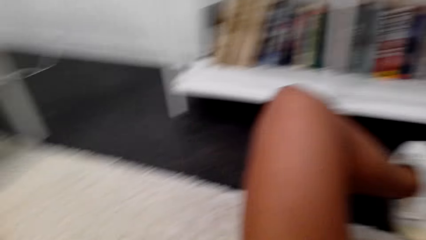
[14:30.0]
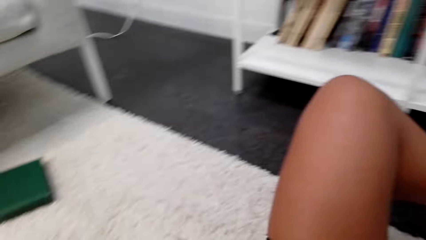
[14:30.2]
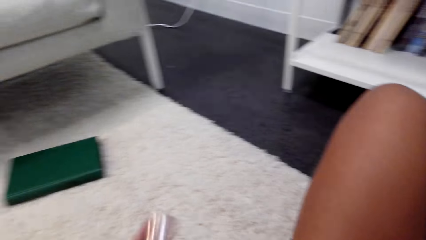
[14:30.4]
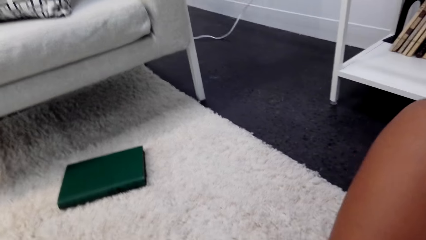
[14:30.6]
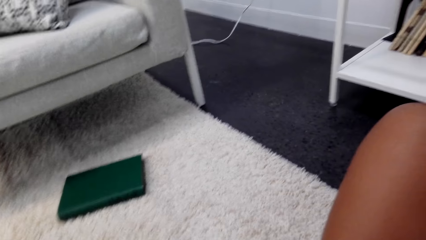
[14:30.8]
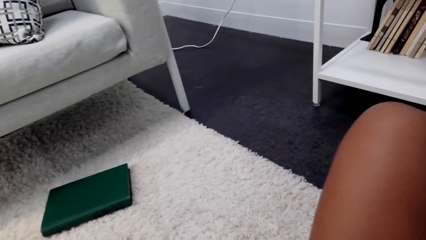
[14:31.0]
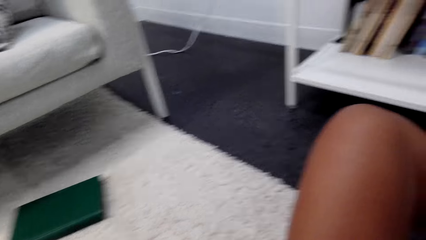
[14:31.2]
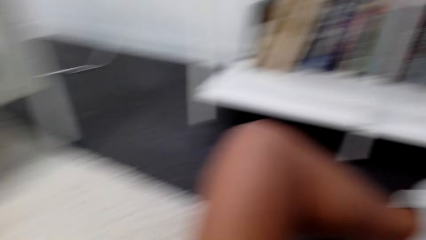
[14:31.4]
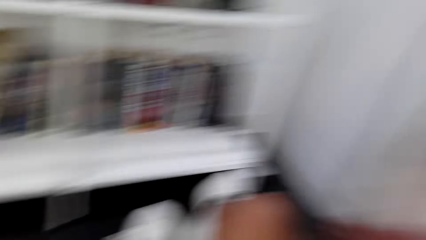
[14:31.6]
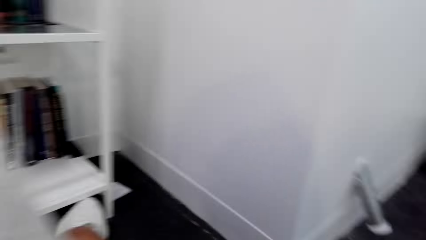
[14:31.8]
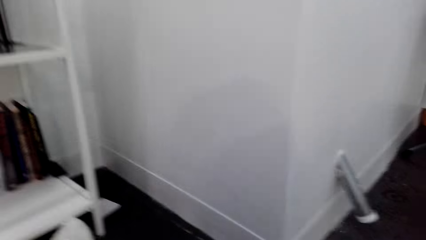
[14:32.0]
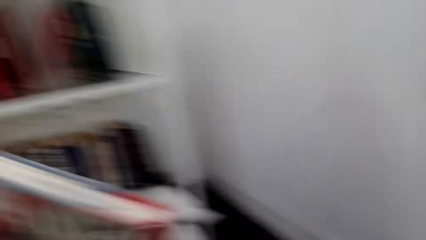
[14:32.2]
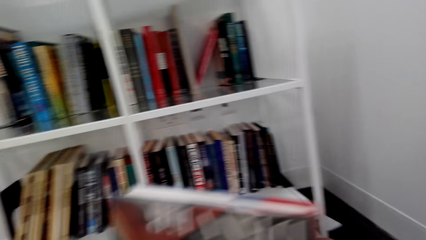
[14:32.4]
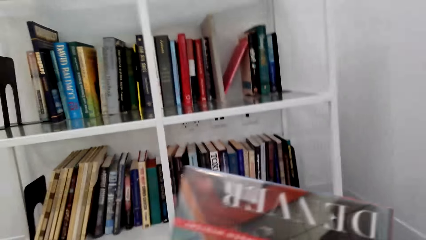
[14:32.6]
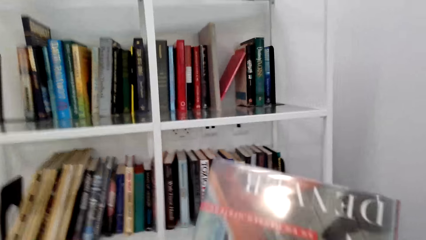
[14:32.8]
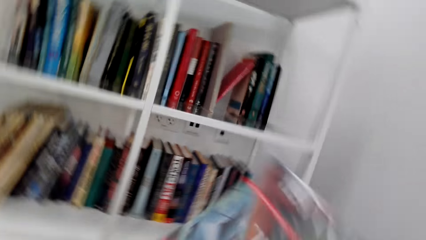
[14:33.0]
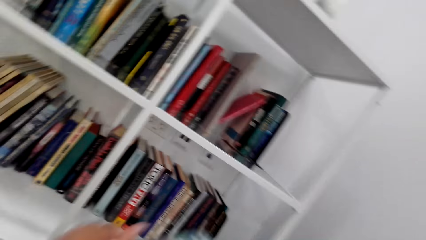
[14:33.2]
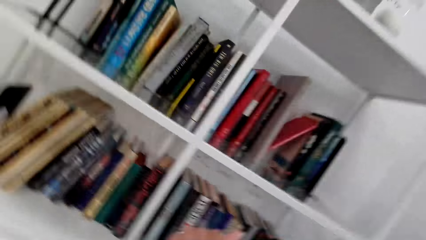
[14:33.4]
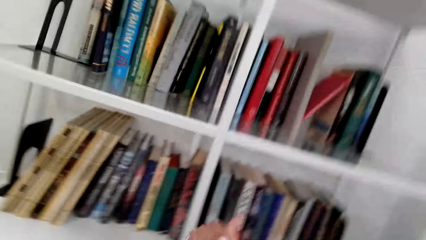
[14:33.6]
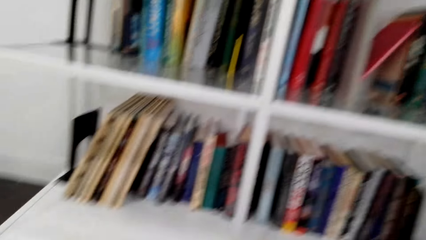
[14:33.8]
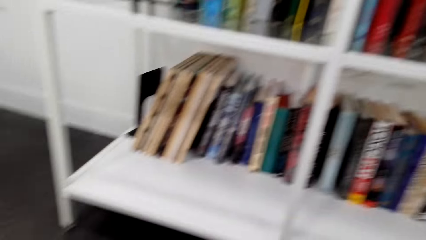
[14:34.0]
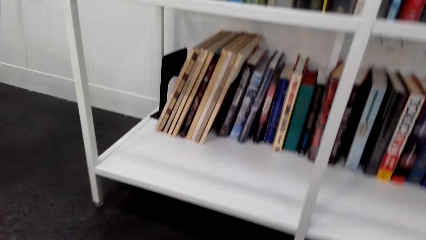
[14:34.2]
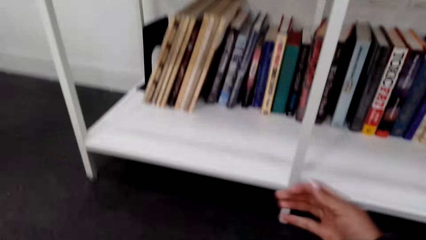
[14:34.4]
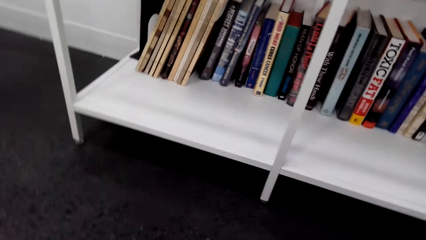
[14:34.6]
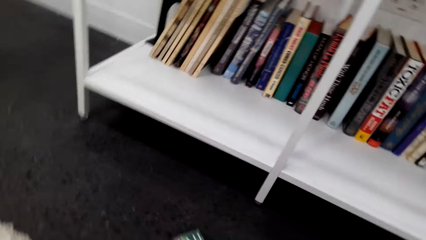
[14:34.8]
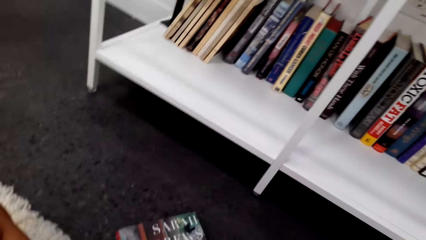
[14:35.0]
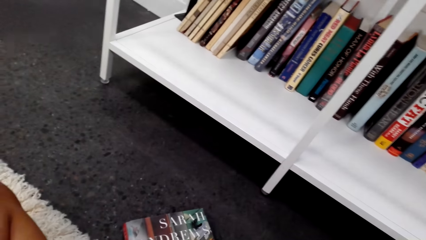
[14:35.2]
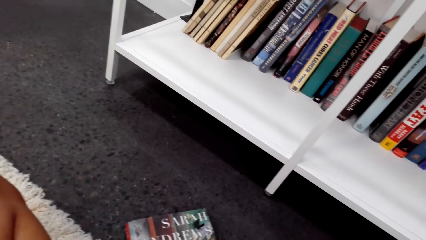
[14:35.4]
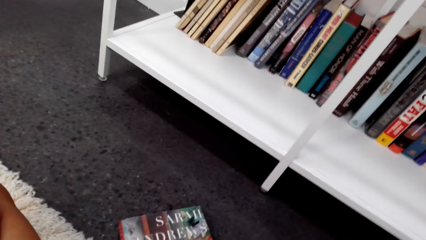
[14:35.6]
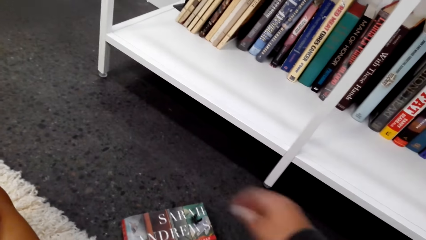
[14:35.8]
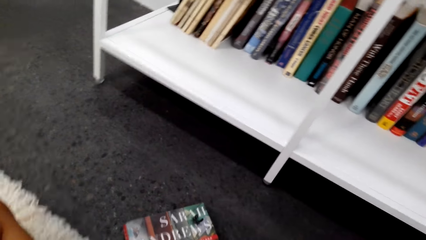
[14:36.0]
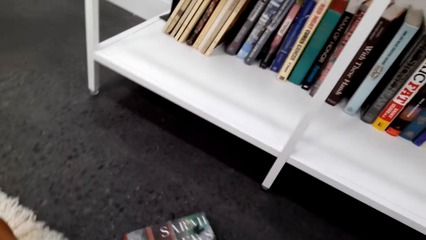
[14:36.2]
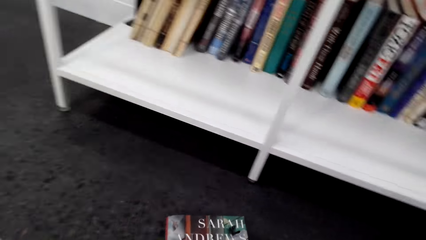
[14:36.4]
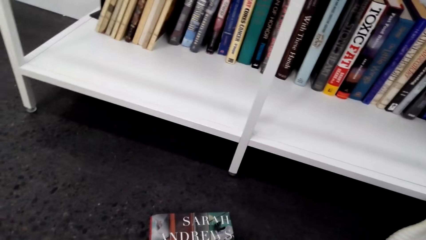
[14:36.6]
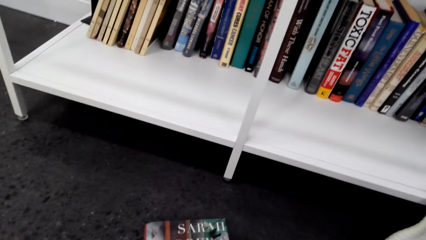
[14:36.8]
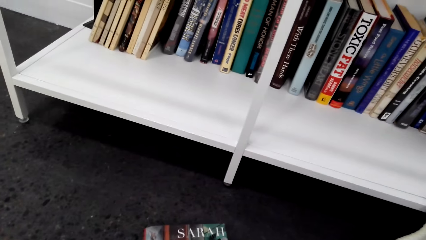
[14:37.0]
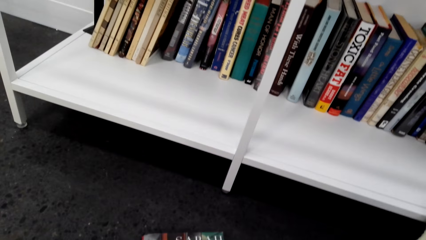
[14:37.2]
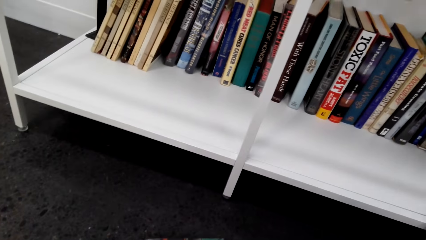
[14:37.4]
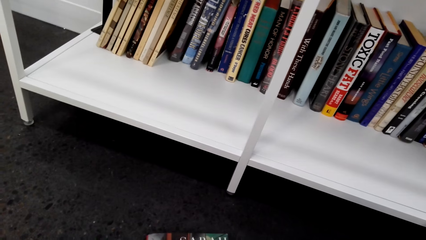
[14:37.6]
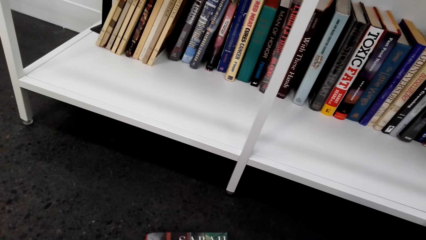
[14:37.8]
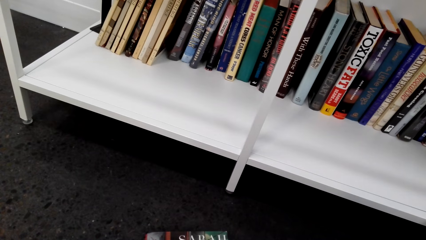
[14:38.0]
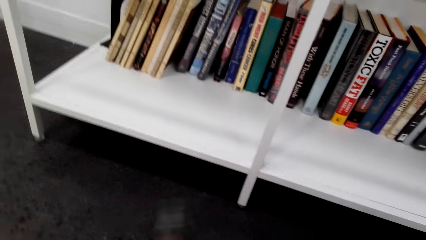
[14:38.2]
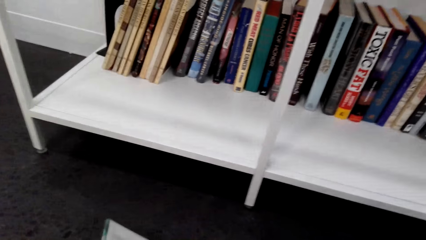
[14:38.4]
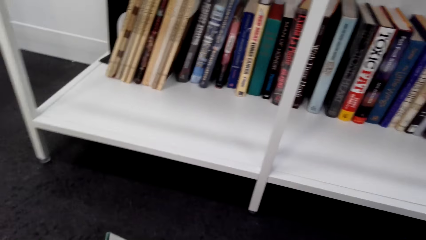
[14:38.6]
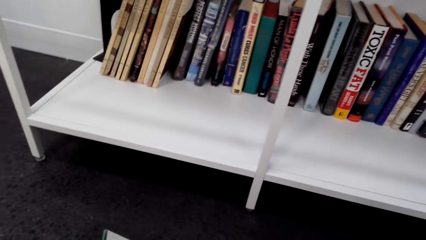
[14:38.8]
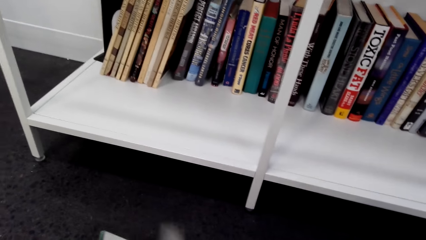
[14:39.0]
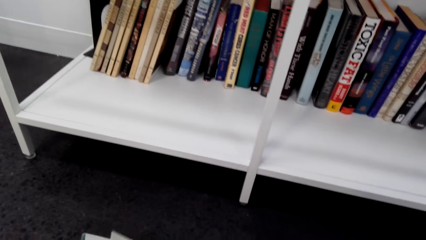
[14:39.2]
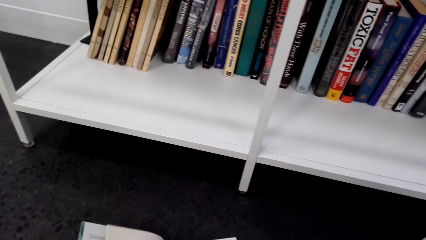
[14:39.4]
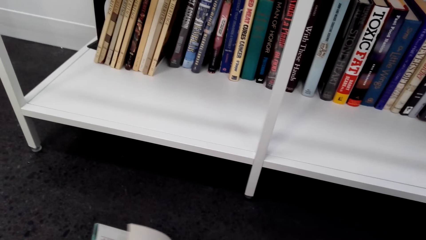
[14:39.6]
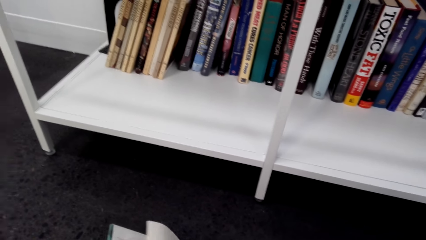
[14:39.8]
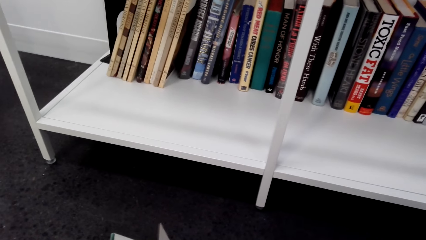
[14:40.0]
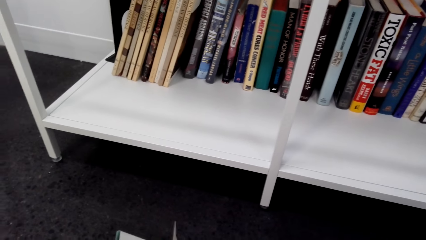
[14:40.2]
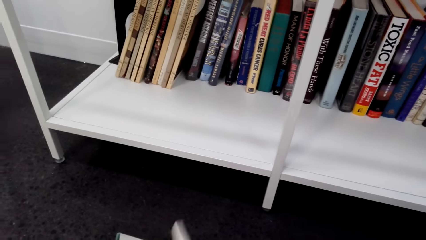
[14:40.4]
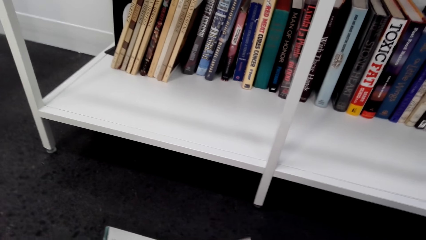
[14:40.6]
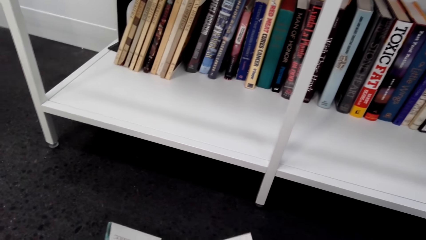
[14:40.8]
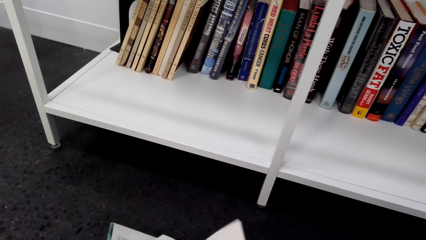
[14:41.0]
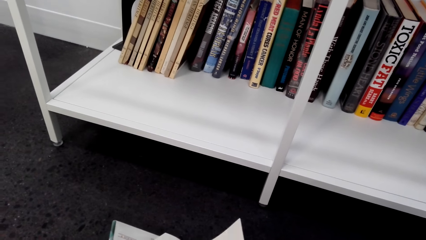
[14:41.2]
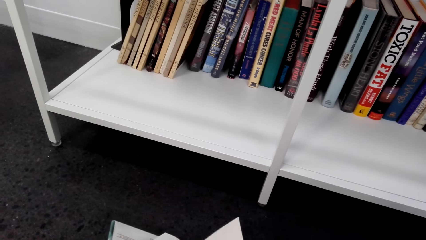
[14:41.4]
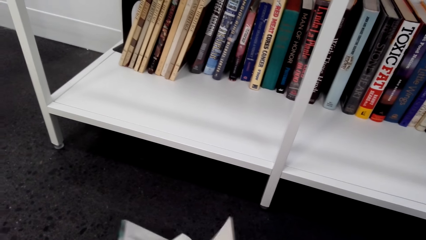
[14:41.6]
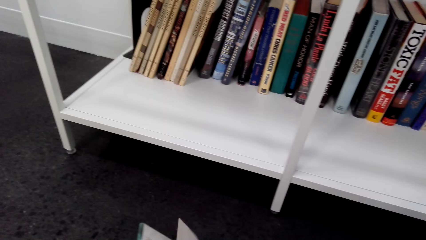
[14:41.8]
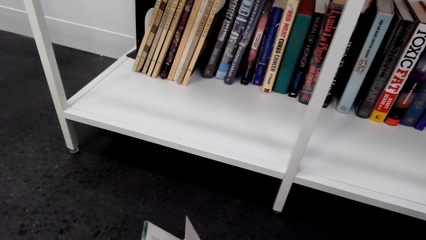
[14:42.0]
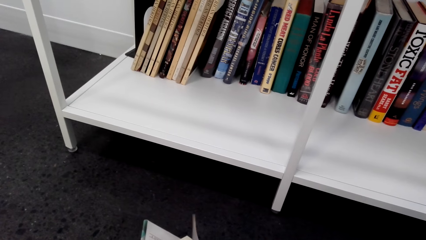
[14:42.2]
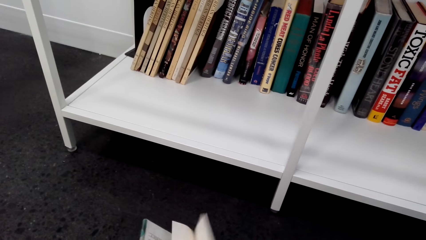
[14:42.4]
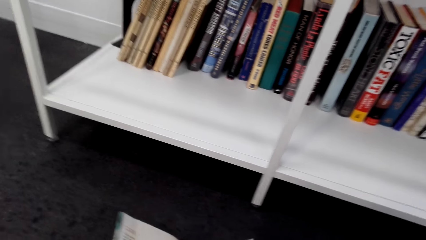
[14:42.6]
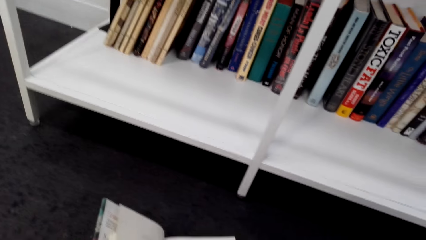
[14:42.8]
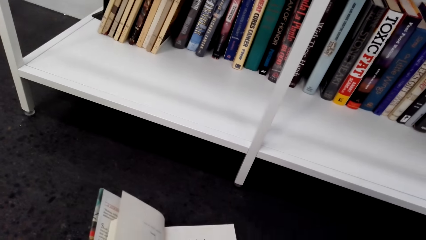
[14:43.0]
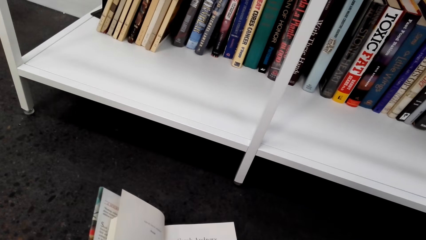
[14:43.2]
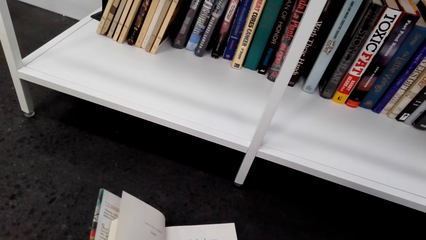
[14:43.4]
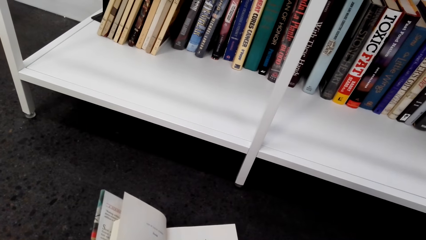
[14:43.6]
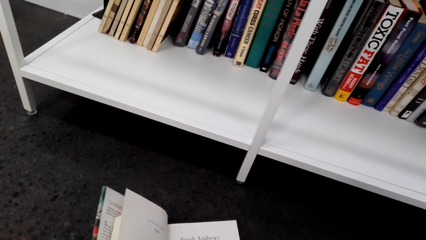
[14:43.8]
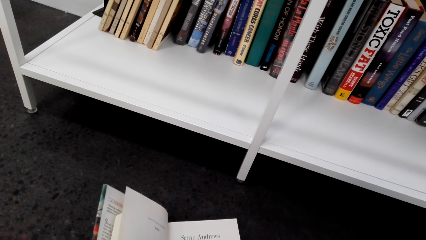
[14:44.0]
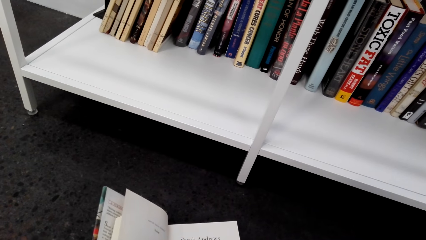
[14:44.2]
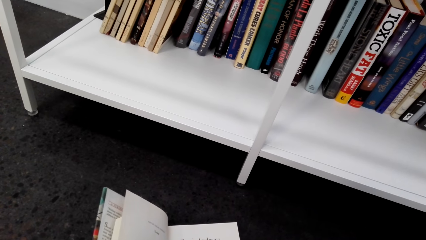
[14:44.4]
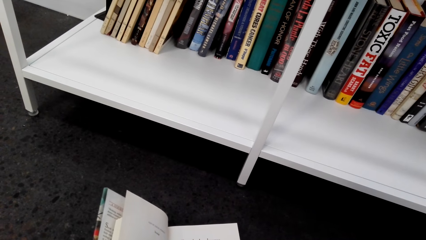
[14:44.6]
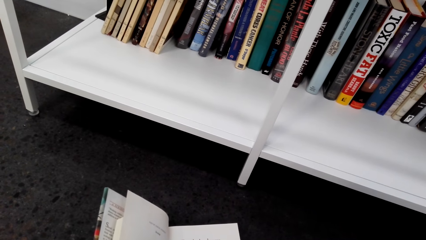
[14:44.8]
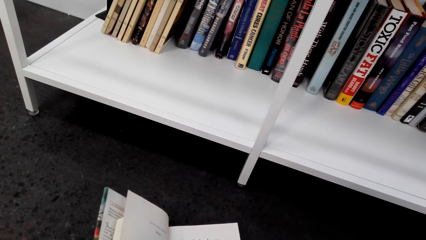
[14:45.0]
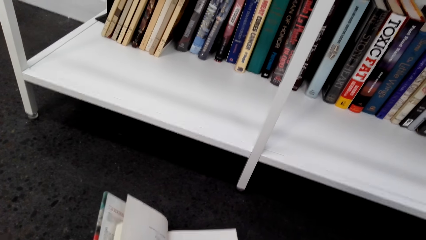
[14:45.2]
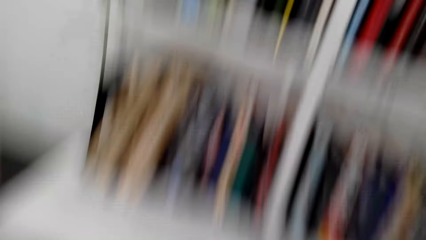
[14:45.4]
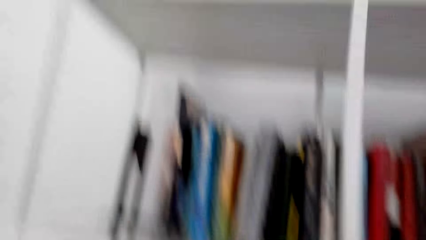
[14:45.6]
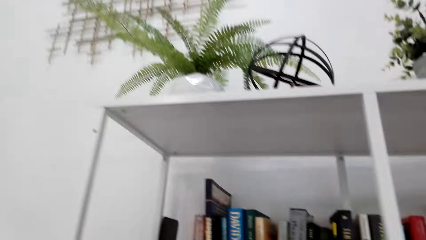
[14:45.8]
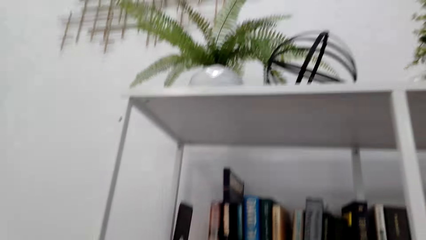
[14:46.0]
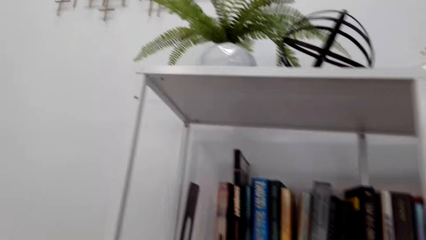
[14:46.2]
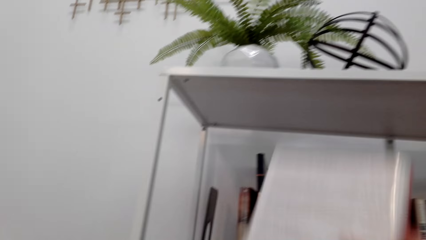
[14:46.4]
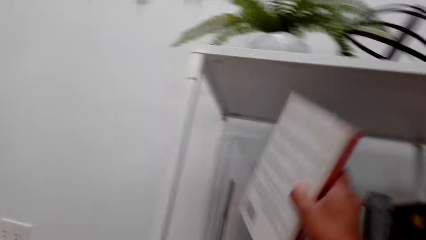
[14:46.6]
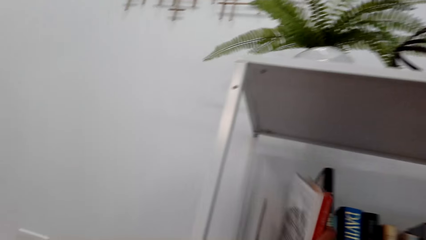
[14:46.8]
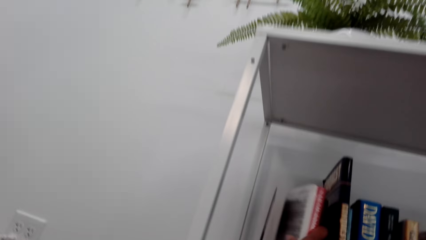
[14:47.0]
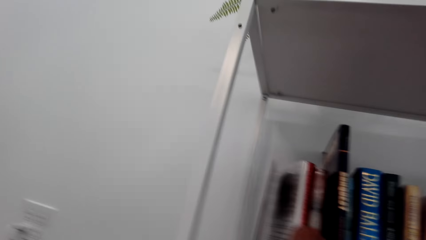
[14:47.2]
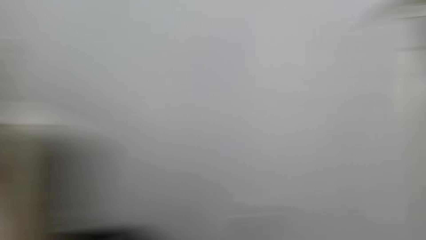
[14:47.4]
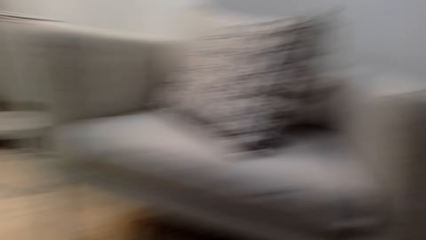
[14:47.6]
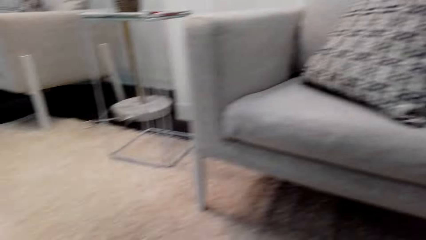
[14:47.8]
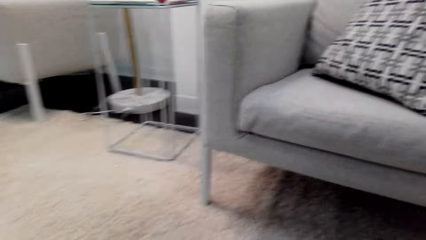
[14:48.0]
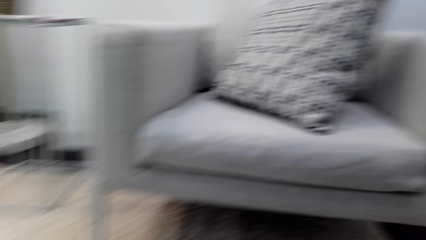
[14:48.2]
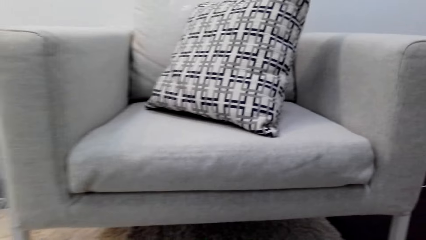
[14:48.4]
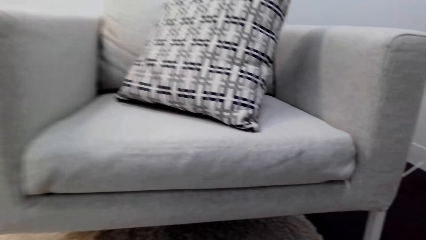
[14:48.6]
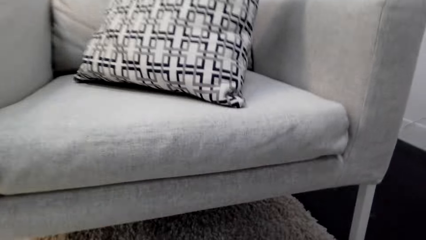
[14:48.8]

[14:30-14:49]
The camera wearer picks a book from the floor. They hold the book. They drop the book. They go through the book. They open the book. They put the books on the shelf. They pick a book.
